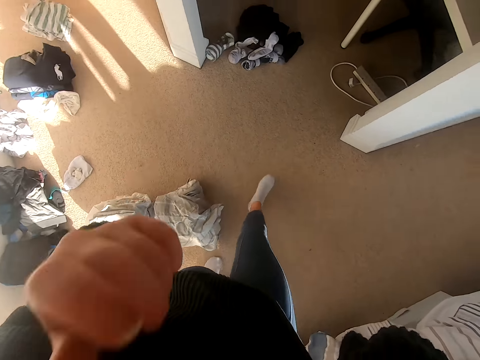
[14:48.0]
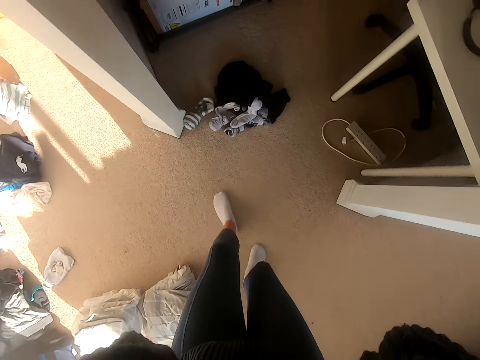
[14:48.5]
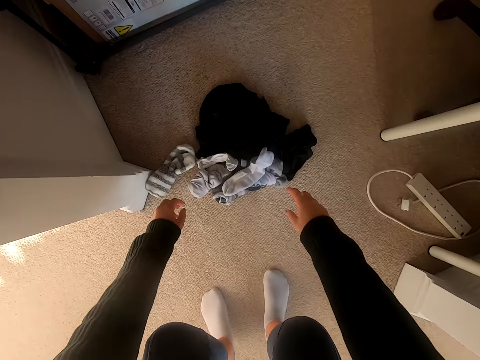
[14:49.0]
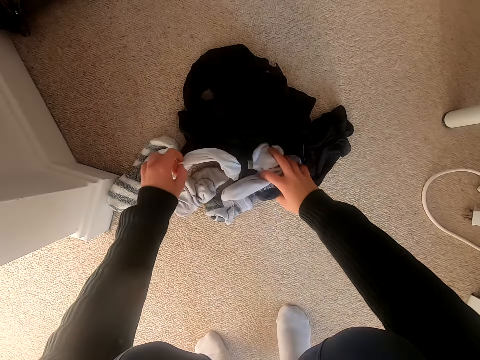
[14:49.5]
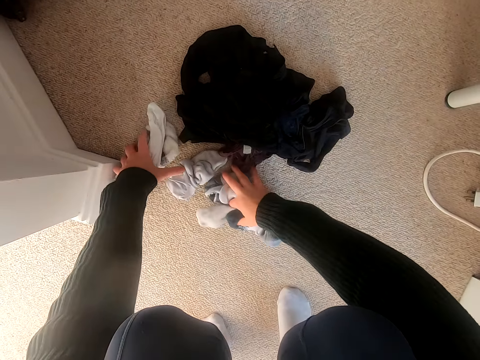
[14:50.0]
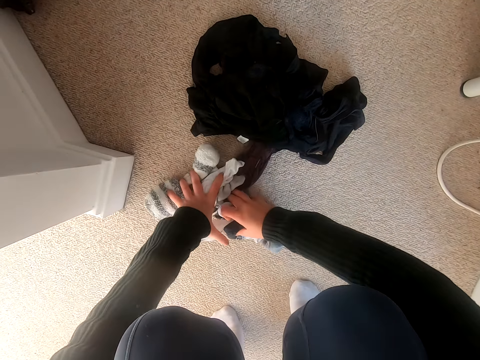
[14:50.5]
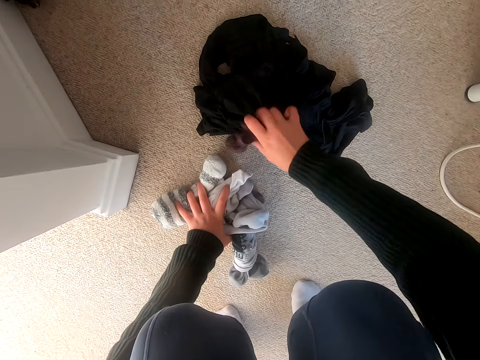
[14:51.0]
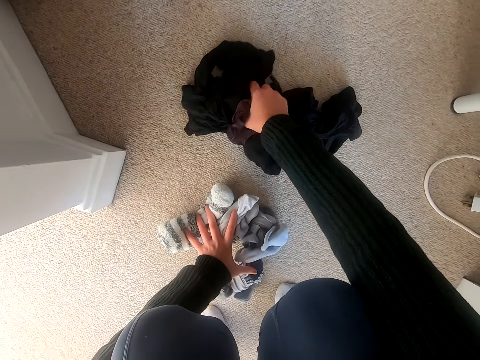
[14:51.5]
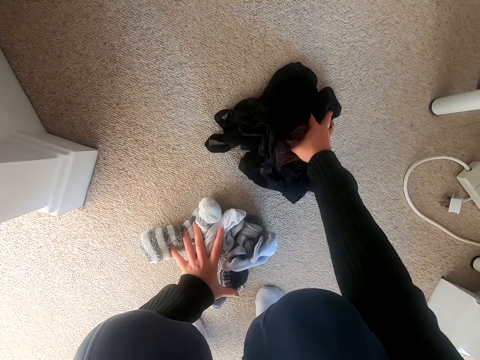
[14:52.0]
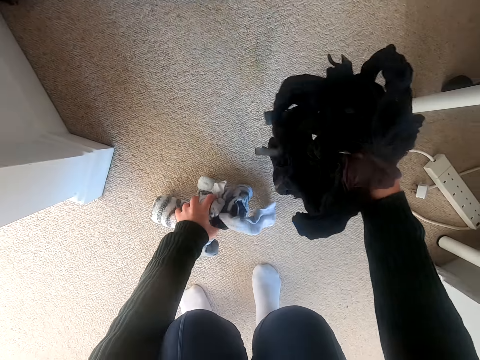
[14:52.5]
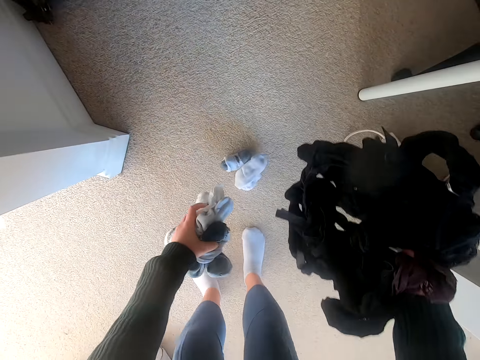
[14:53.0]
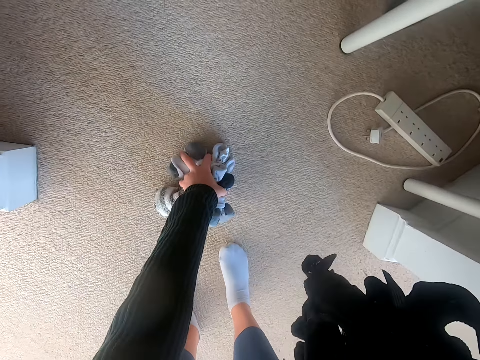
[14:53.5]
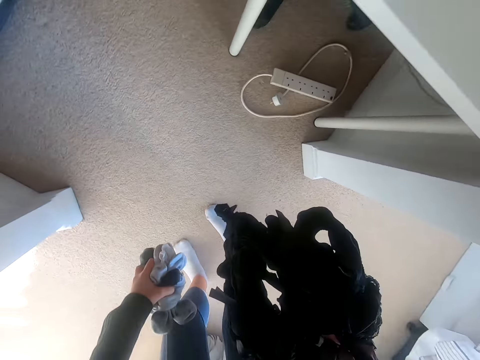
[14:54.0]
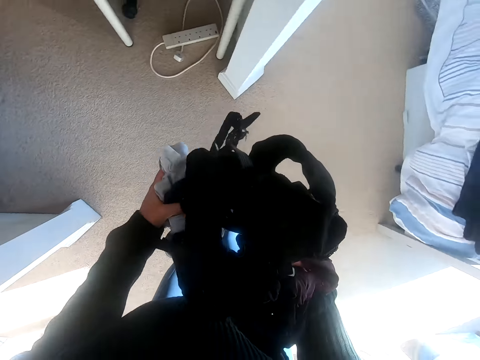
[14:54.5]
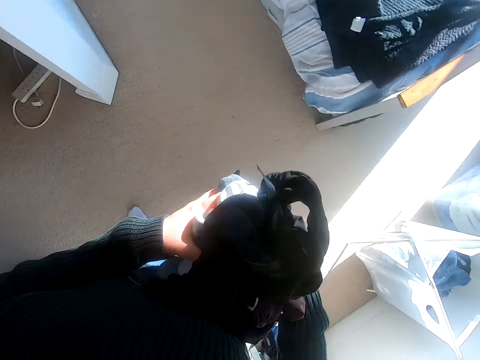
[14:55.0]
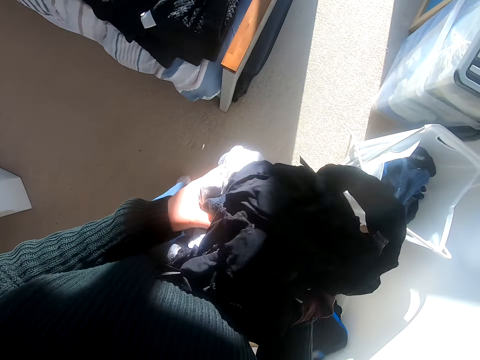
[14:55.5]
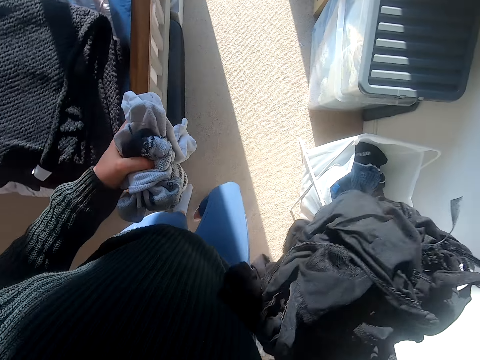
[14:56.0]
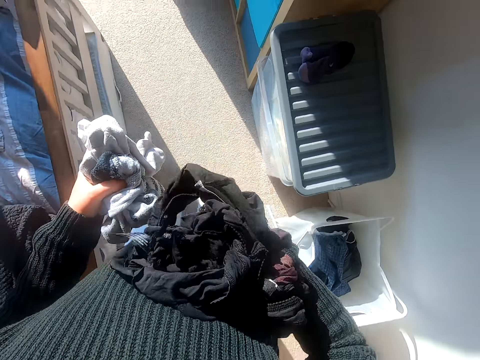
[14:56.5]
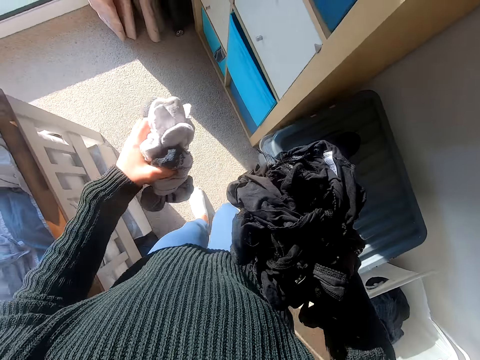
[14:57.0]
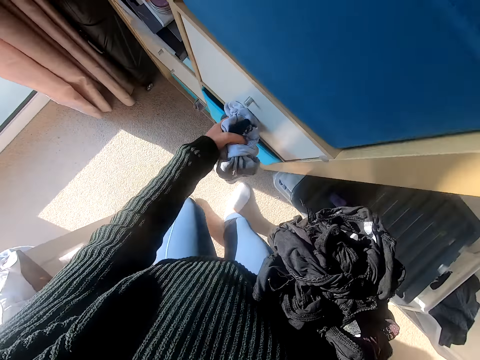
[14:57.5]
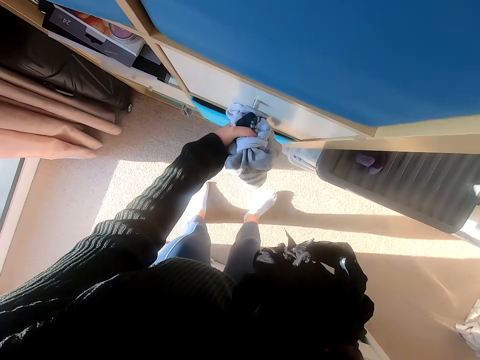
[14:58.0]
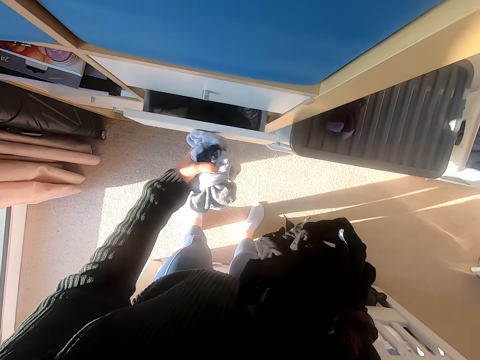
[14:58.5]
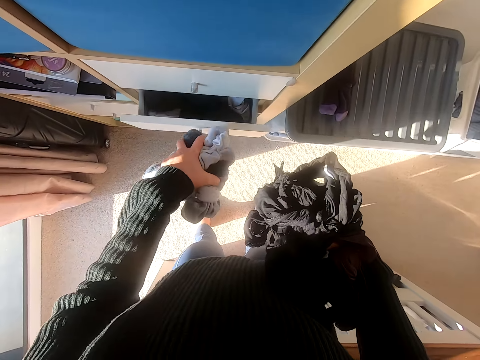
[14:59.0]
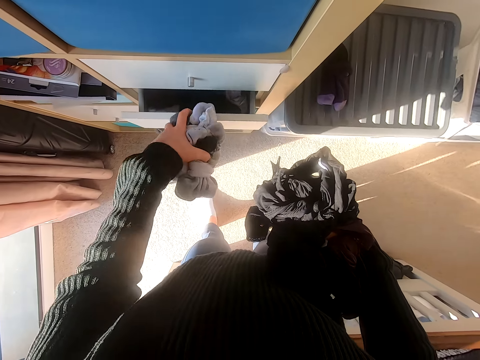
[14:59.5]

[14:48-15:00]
The camera wearer holds the camera with both hands. He squats, collects socks, picks up clothes and picks up socks. He walks around the room and turns around. He opens a drawer and pulls his hand off the drawer.

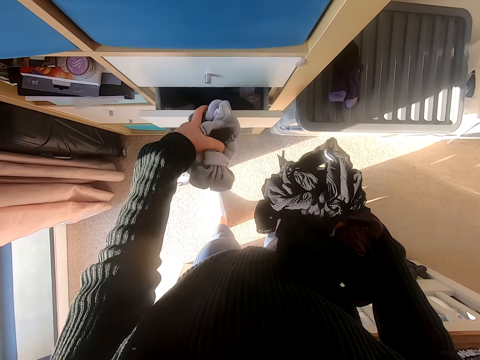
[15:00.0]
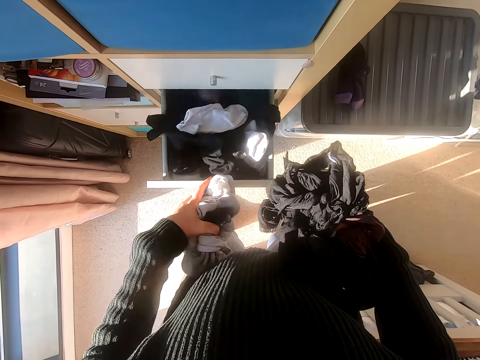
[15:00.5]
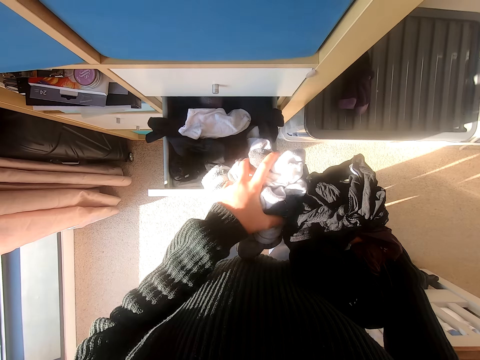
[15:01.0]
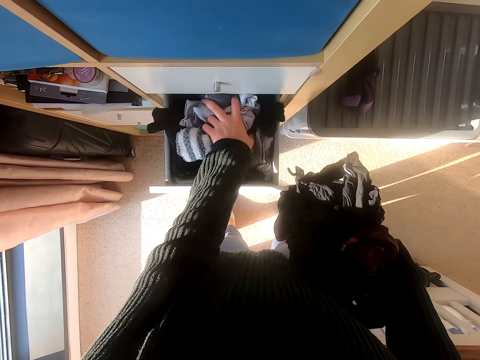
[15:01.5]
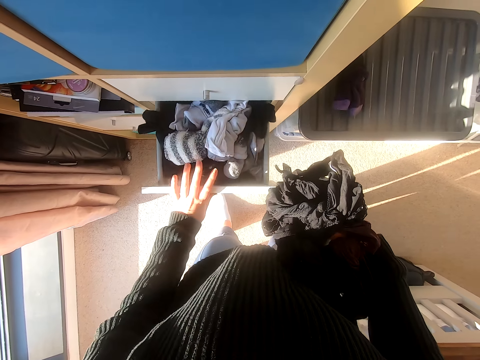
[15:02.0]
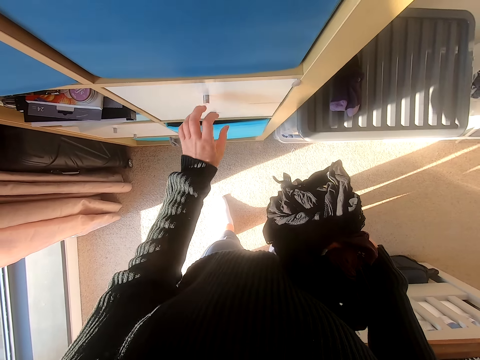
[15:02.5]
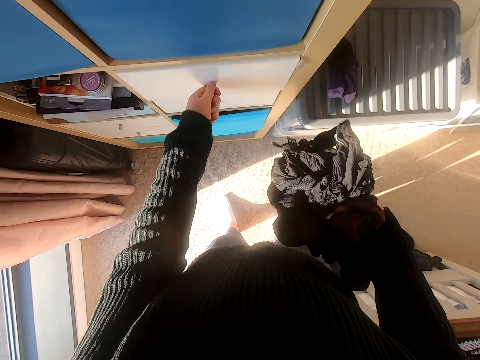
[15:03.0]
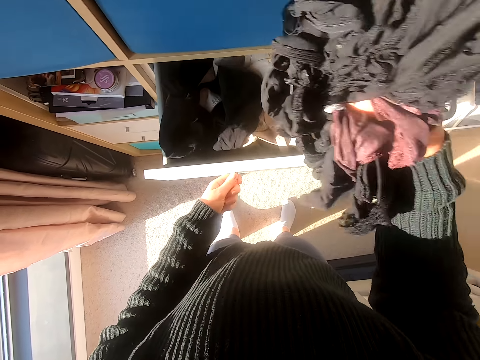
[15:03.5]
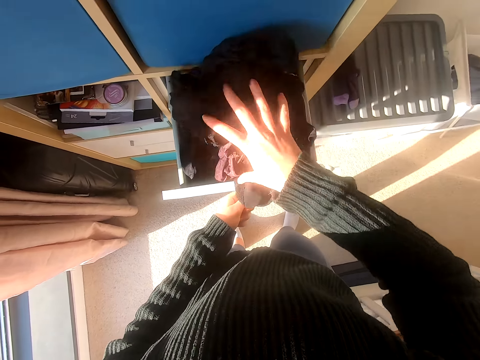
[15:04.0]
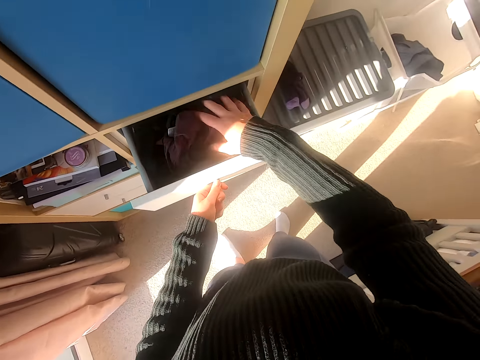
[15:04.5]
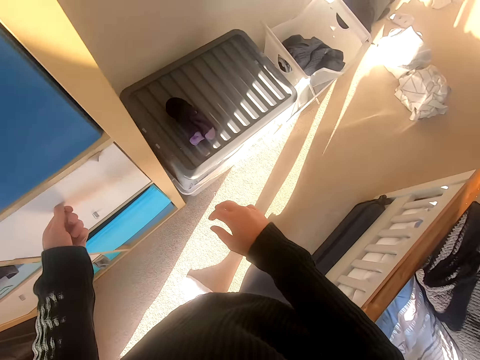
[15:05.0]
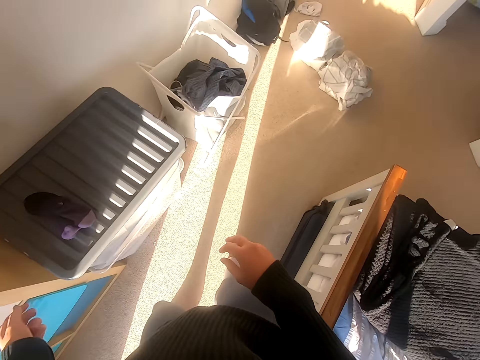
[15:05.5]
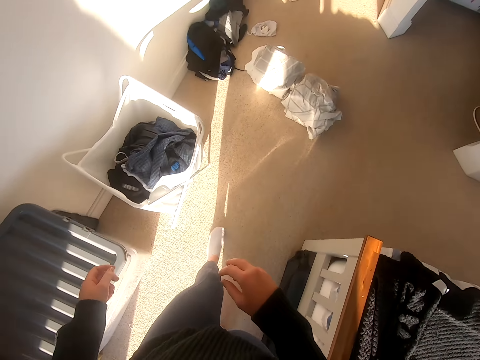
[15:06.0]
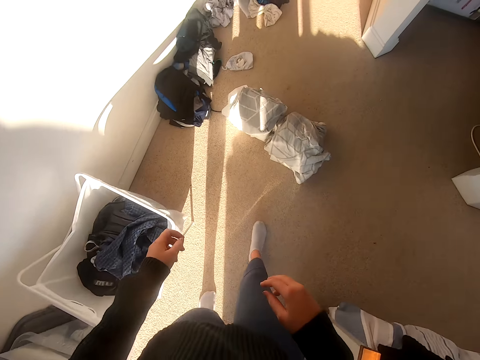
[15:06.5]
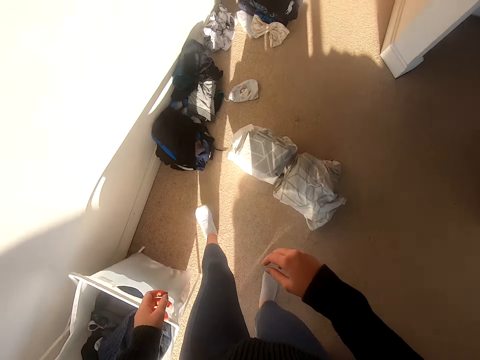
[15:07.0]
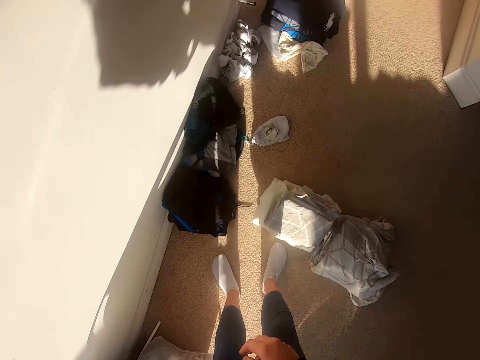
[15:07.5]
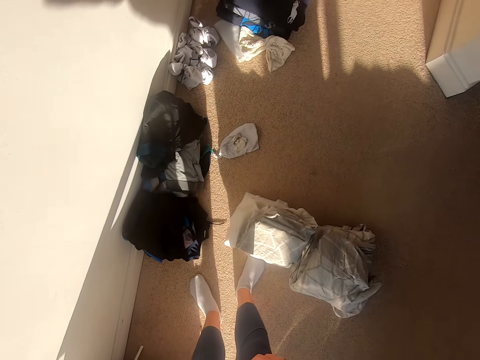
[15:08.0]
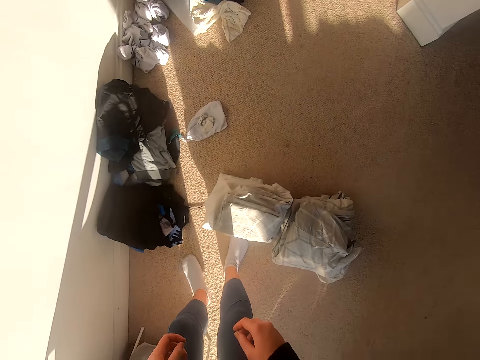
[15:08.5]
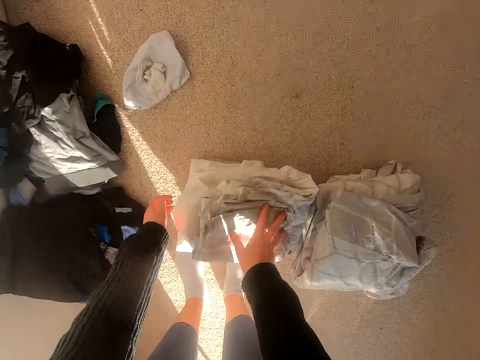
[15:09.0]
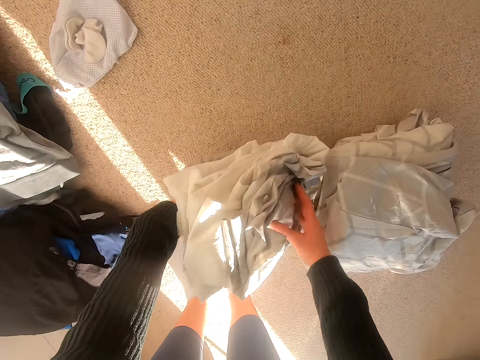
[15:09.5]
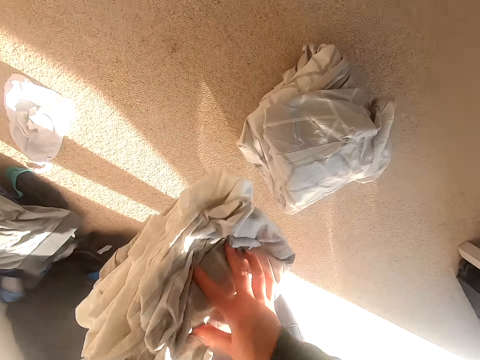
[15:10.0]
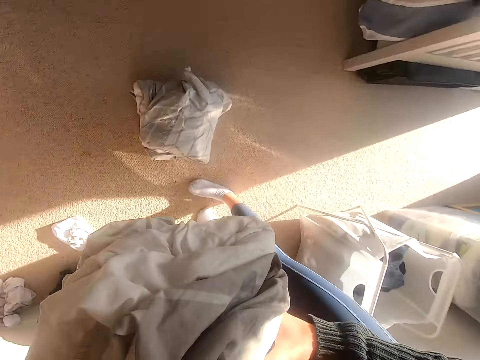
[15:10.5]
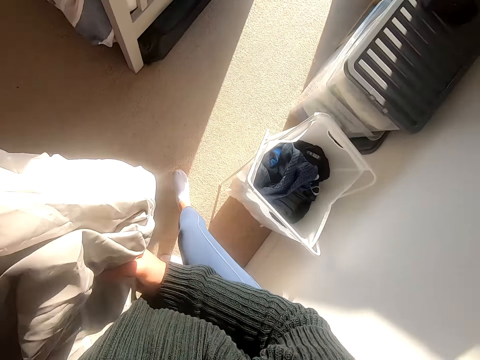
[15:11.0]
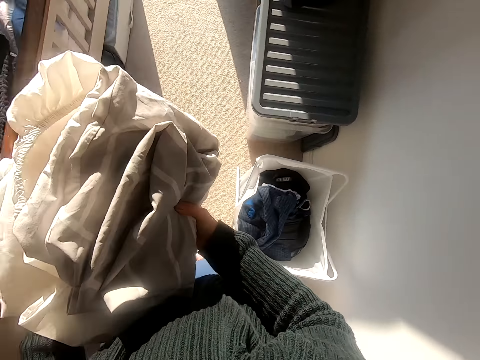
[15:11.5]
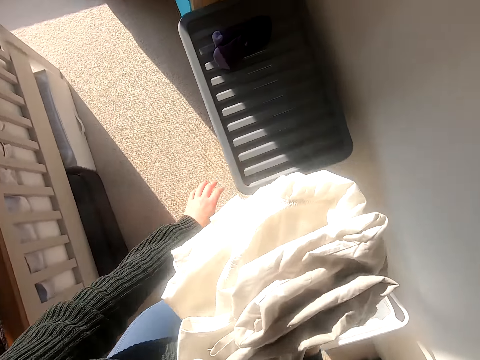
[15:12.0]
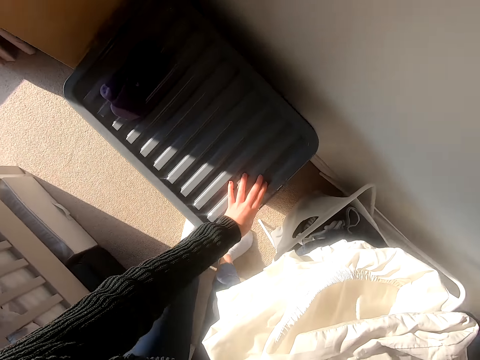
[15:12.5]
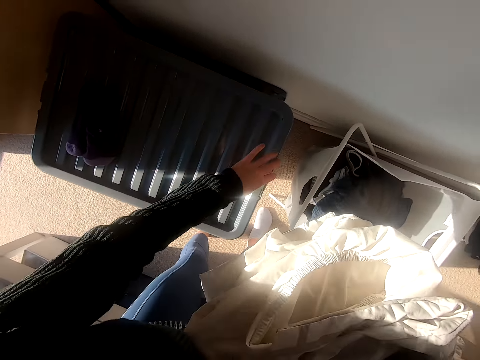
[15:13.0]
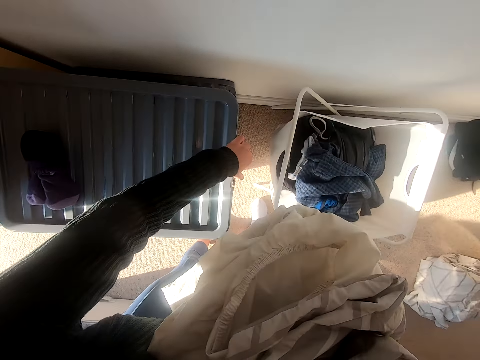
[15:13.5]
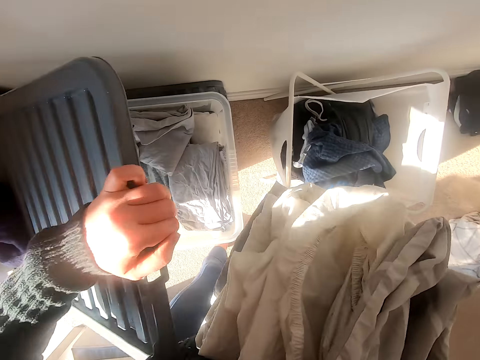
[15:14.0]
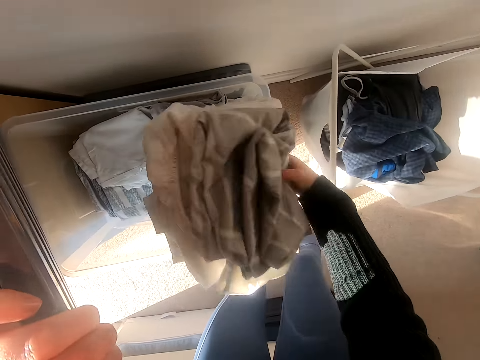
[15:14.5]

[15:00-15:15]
The camera wearer pulls a drawer, puts the socks in the drawer and closes the drawer. They pull another drawer, put the clothes in the drawer and close the drawer. They walk around the room, bend down and pick the bedsheets. They walk around the room and open the storage box.
